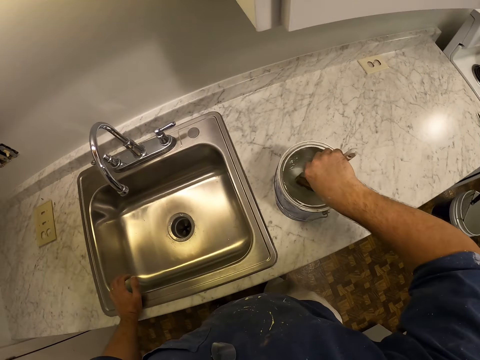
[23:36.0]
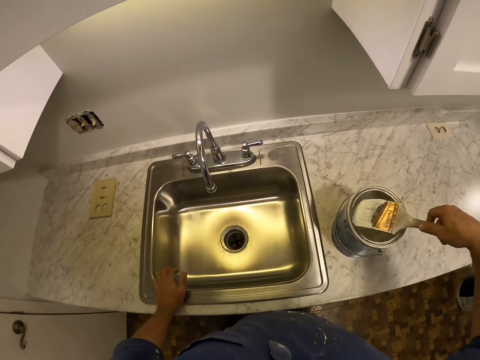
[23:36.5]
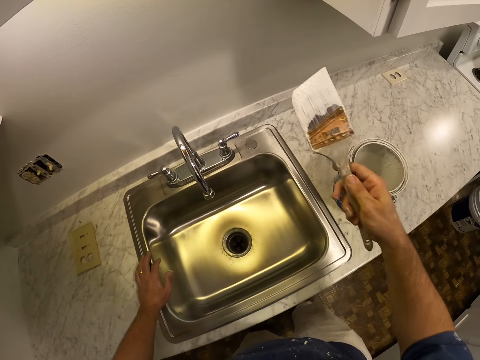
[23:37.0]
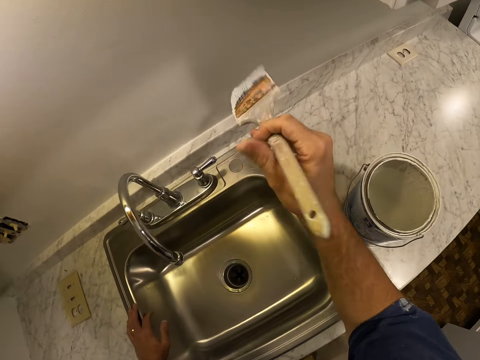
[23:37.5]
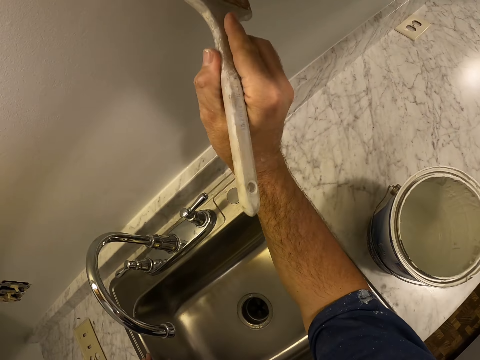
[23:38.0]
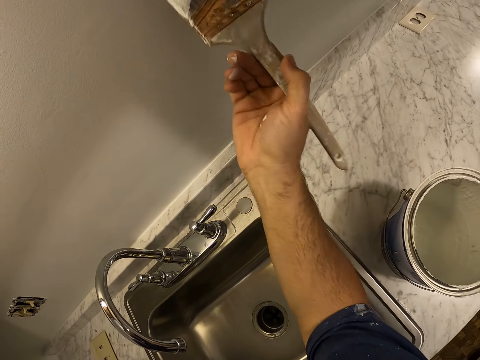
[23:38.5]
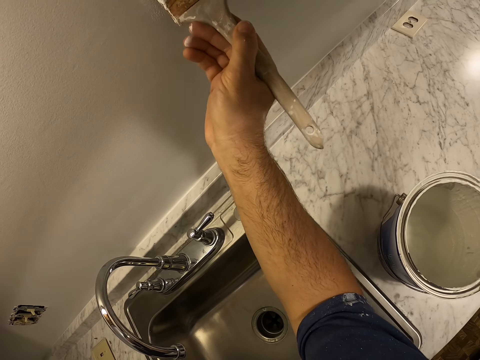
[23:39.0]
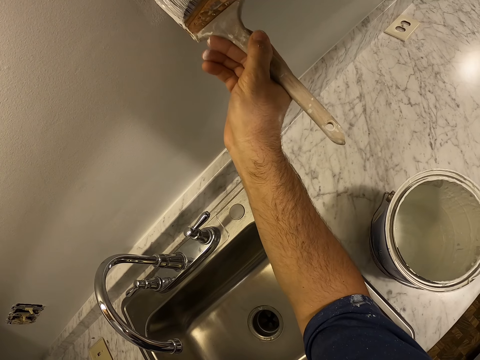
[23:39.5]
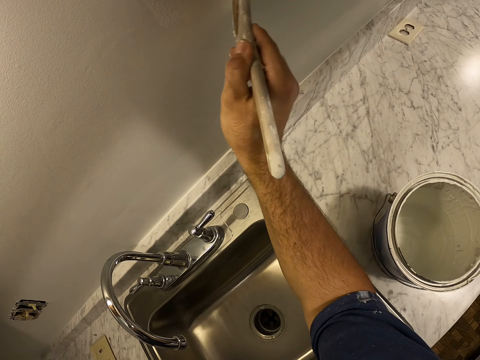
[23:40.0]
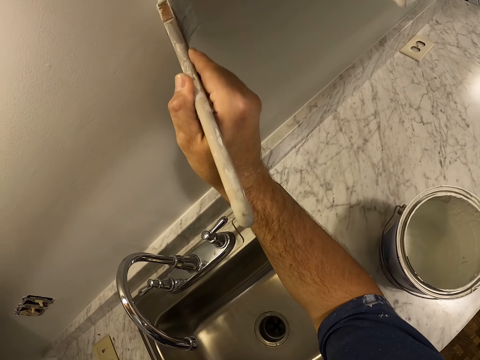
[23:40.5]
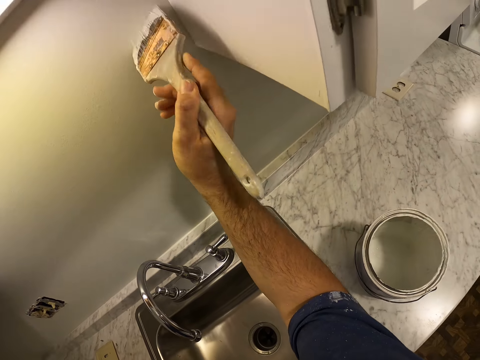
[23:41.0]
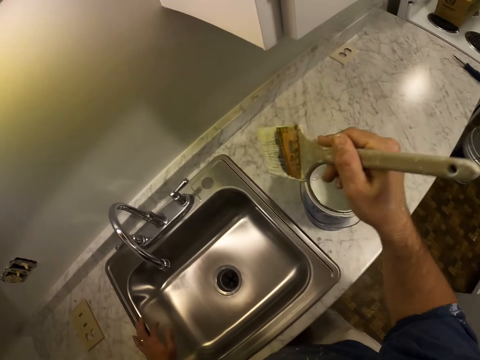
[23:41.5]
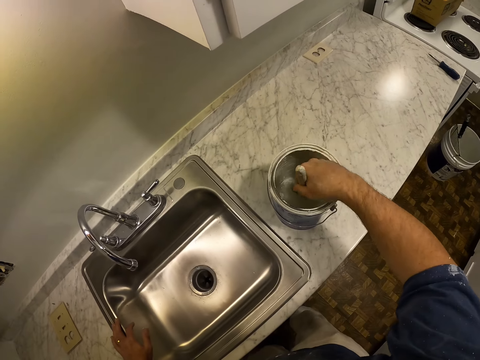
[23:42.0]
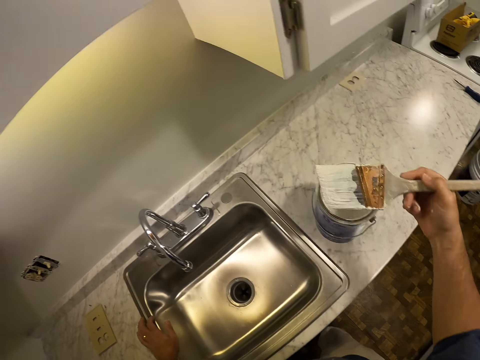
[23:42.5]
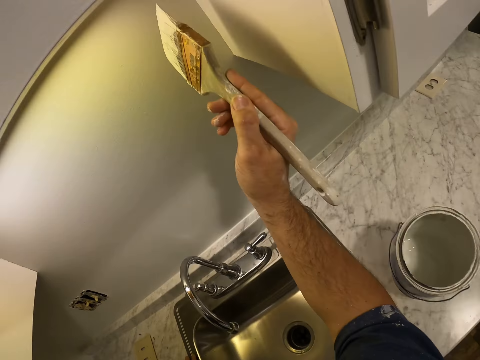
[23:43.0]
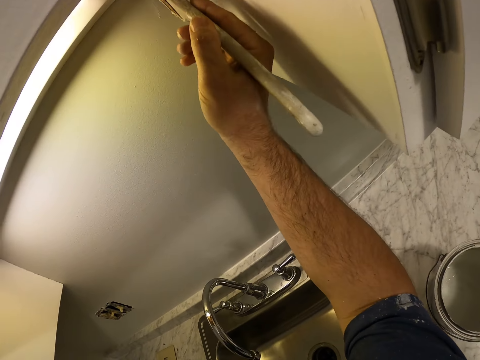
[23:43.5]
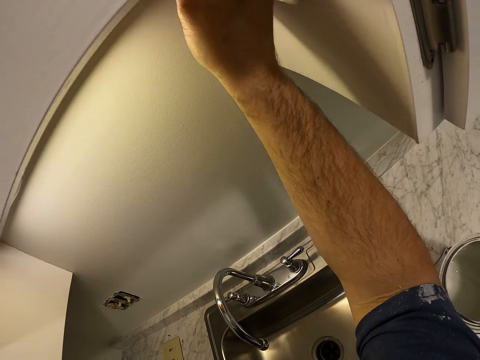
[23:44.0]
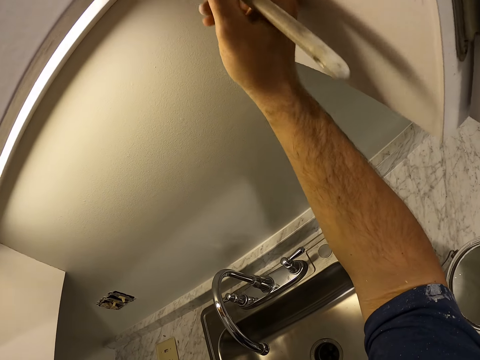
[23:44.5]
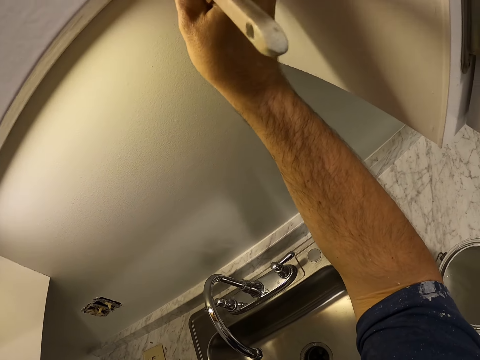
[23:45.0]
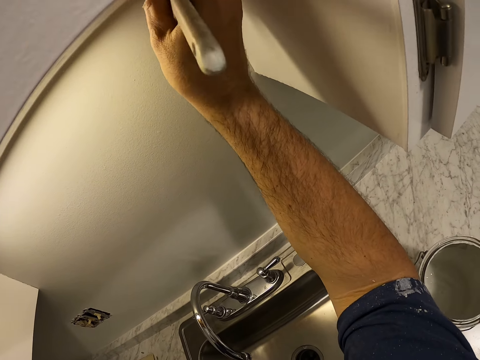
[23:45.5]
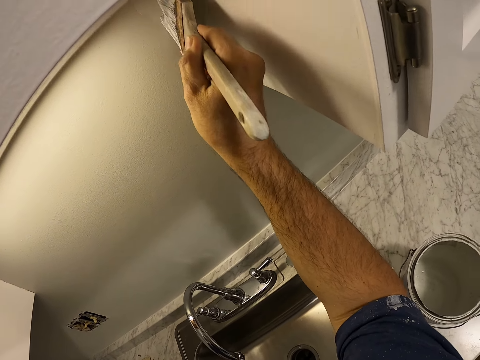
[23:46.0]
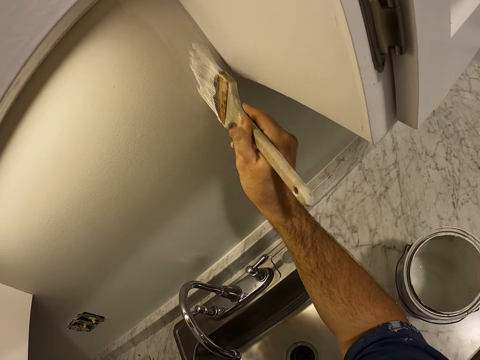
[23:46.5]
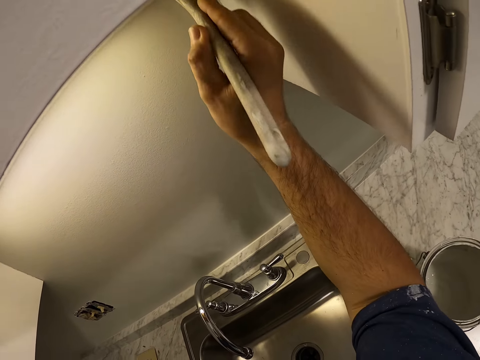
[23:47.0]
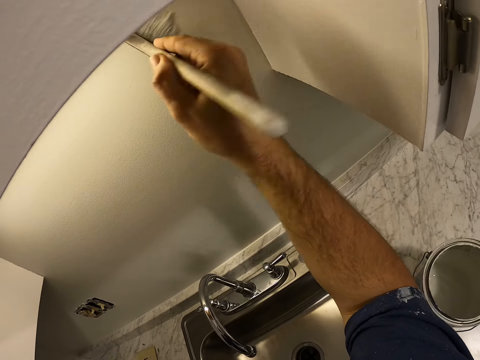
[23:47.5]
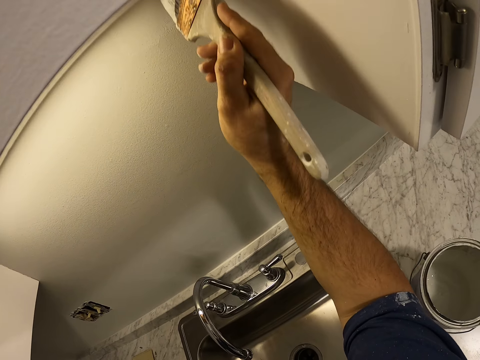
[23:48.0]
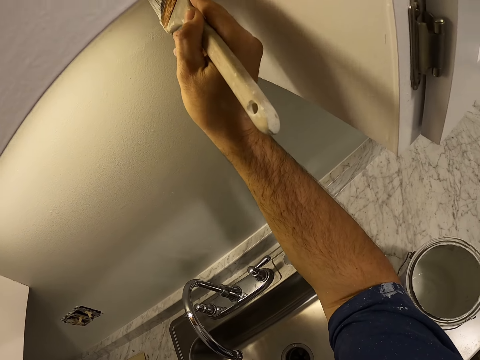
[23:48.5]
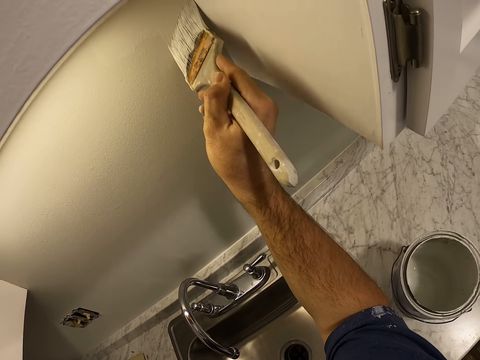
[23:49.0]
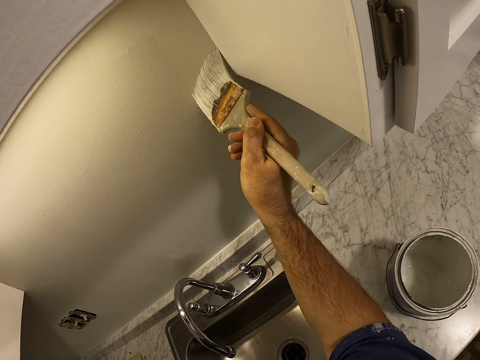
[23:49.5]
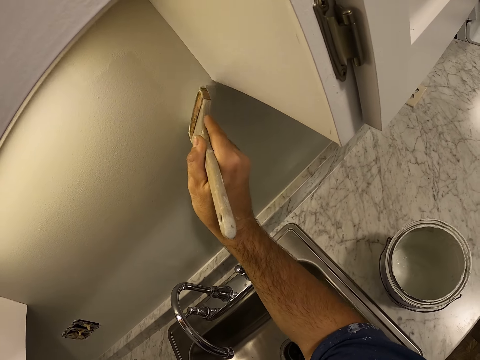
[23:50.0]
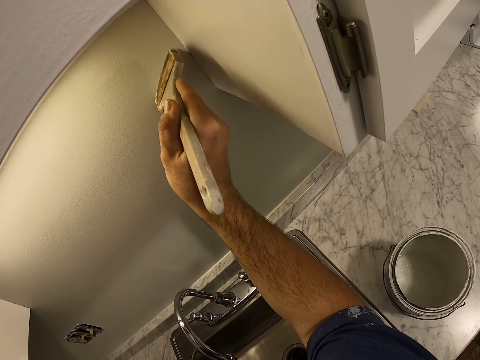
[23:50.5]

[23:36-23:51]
The camera wearer gets more paint from the paint container with the paint brush. They remove the paint brush from the paint. They paint the wall of the kitchen with the paint brush. They get more paint from the paint container with the paint brush. They remove the paint brush from the paint. They paint the wall of the kitchen with the paint brush.

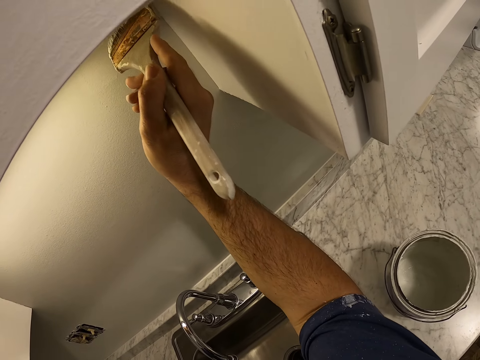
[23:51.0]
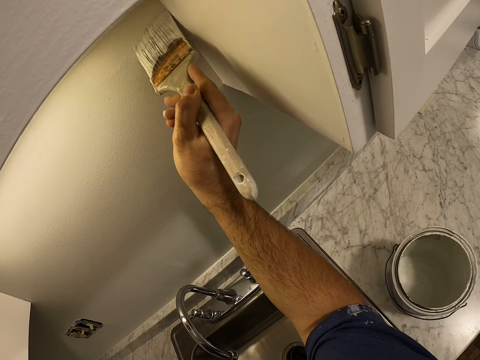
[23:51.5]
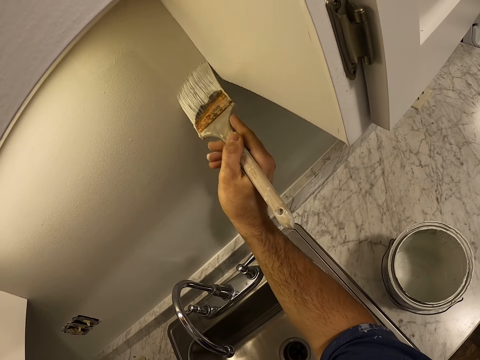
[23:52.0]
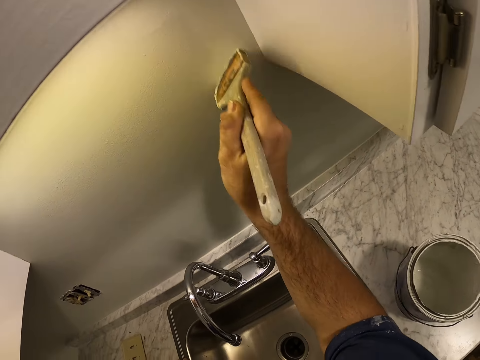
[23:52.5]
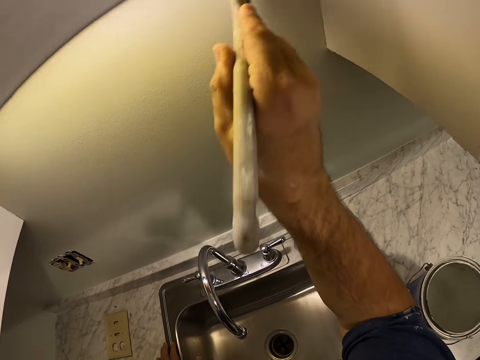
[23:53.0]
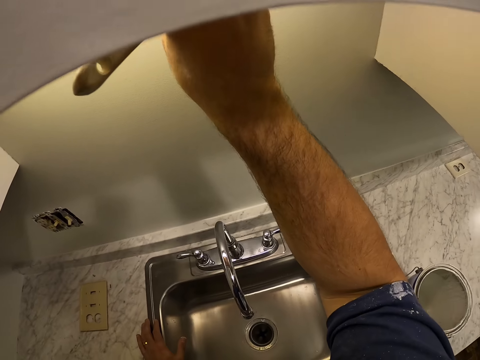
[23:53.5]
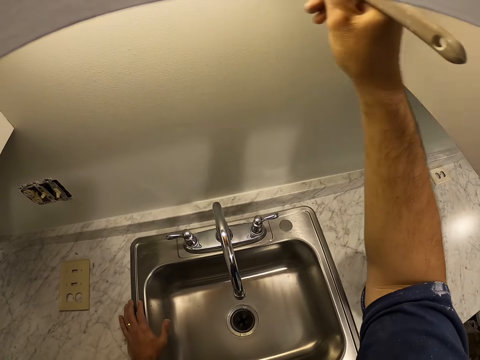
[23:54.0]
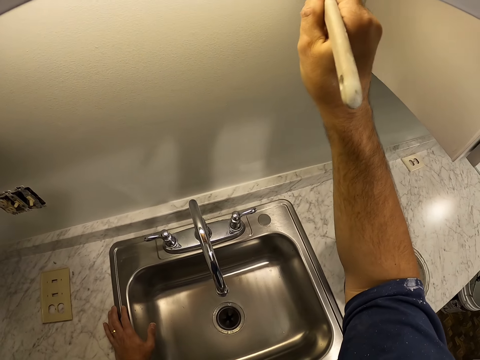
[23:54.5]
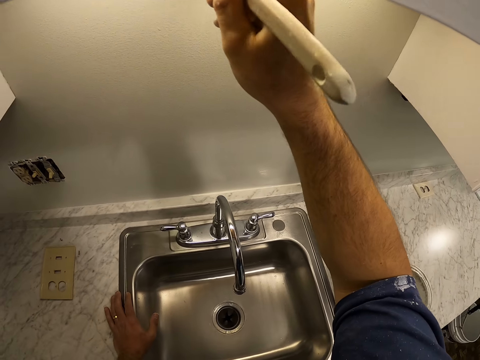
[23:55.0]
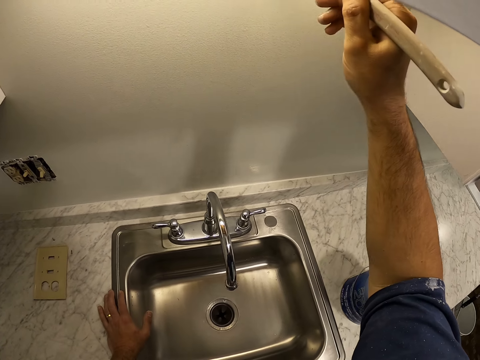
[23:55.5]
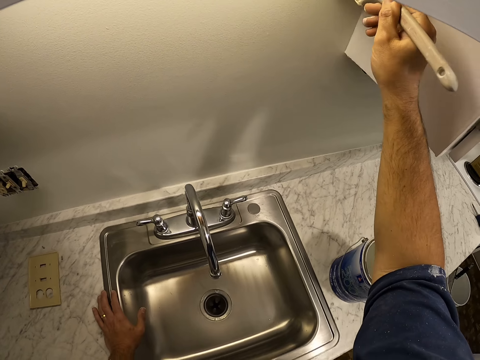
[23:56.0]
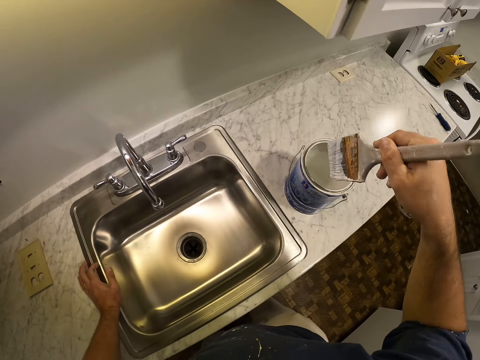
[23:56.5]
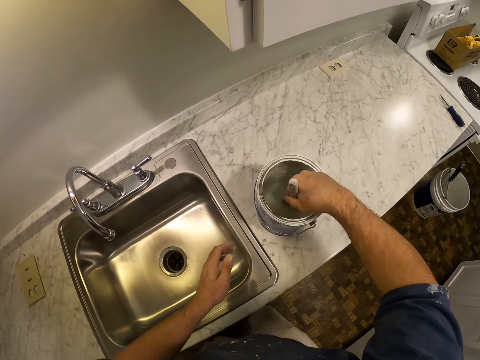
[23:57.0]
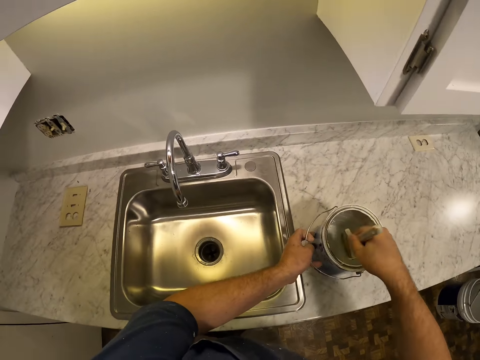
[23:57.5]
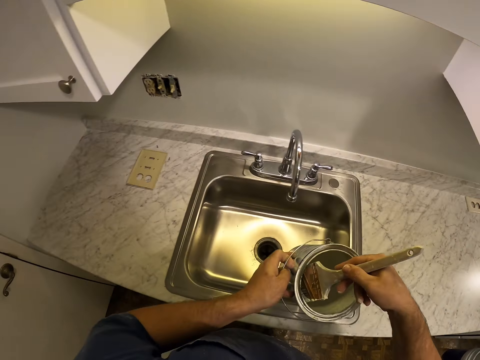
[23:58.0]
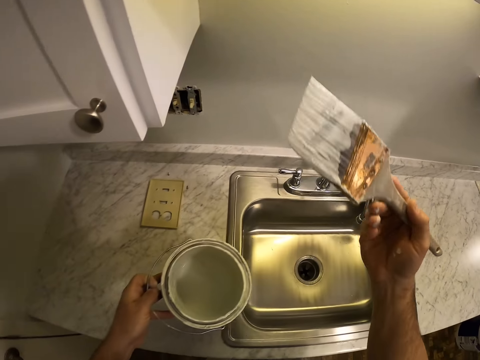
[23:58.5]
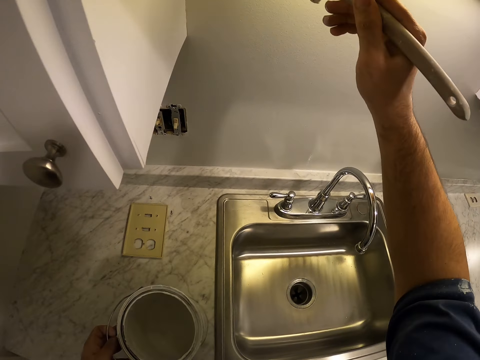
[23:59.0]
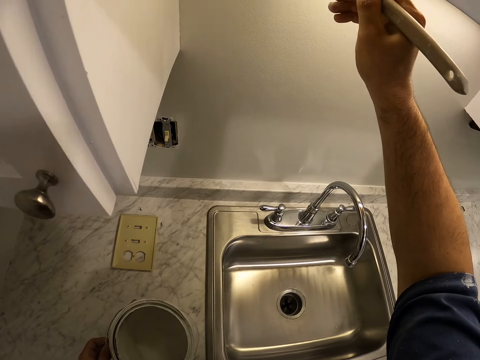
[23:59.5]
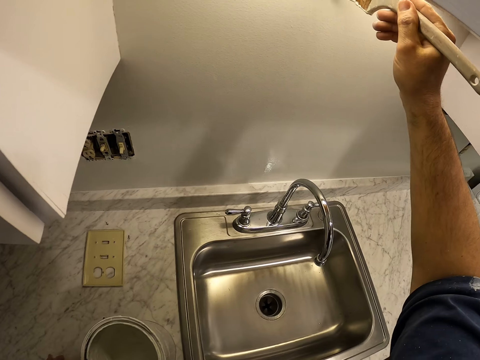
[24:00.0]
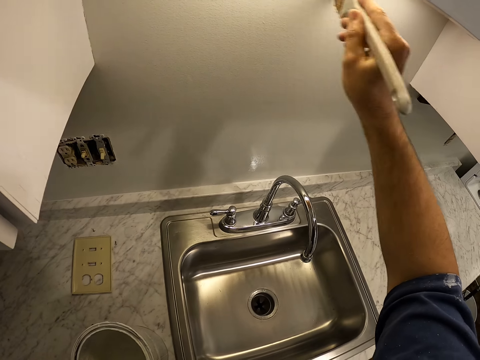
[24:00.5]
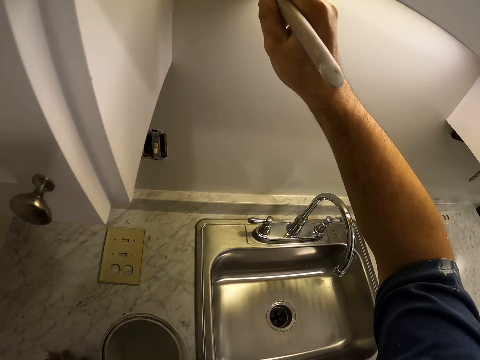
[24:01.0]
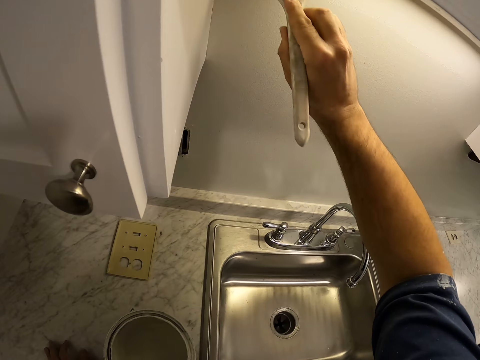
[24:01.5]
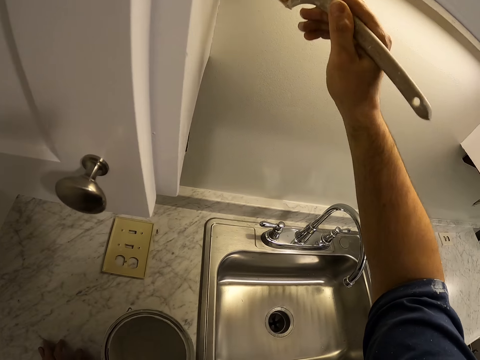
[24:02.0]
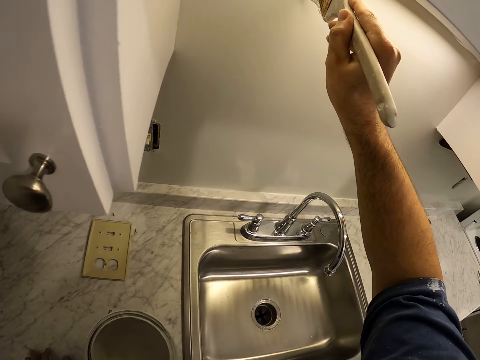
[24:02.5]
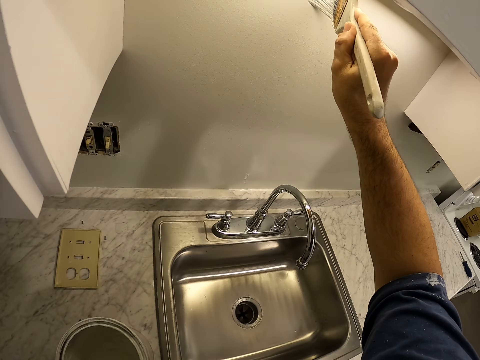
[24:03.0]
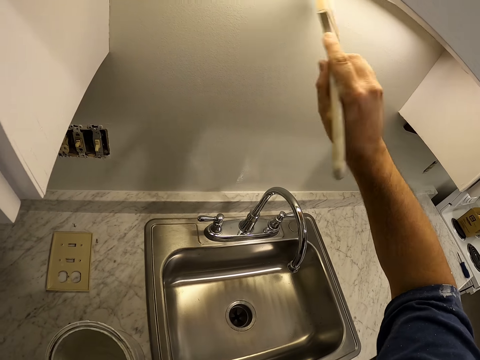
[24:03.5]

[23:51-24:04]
The camera wearer gets more paint from the paint container with the paint brush. He carries the paint container towards his right. He walks. He removes the paint brush from the paint. He paints the wall of the kitchen with the paint brush.
